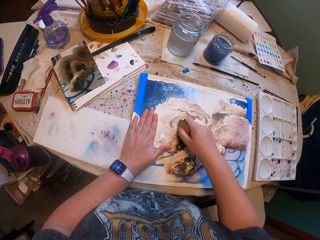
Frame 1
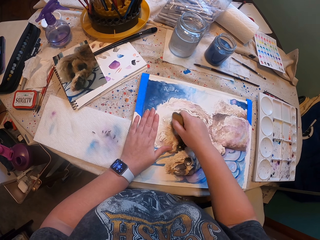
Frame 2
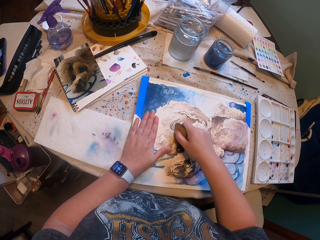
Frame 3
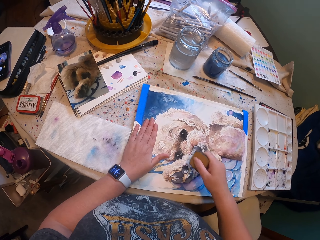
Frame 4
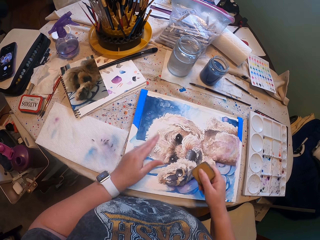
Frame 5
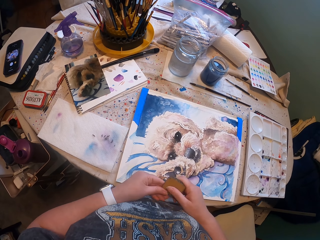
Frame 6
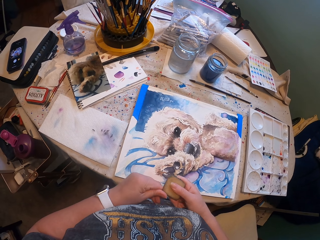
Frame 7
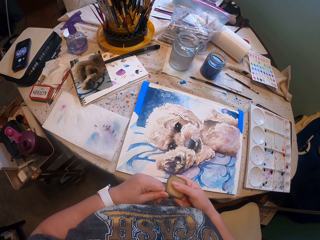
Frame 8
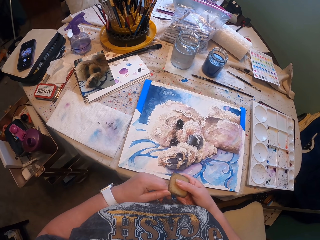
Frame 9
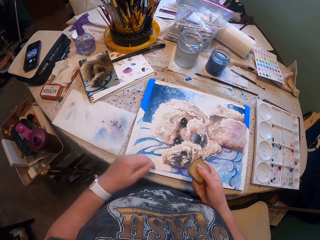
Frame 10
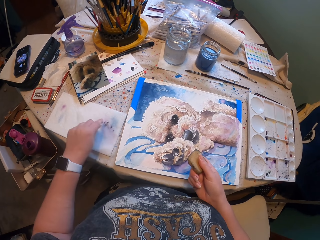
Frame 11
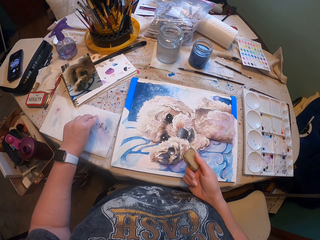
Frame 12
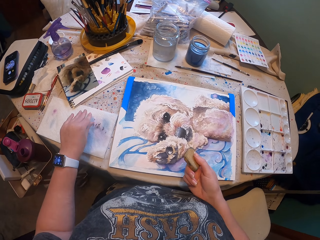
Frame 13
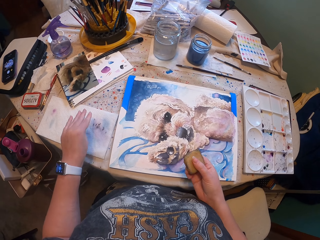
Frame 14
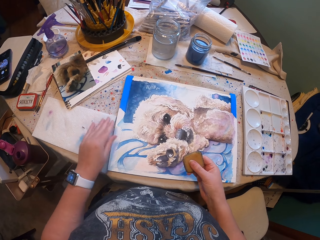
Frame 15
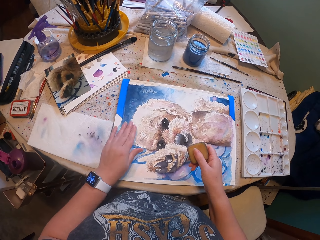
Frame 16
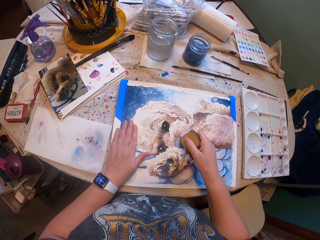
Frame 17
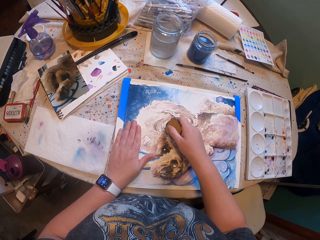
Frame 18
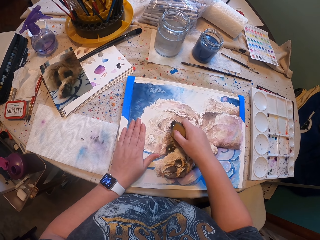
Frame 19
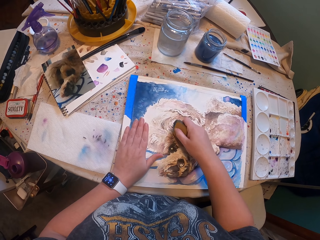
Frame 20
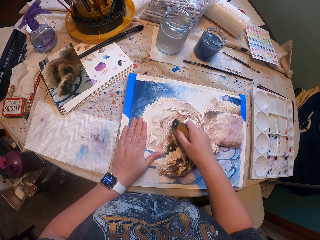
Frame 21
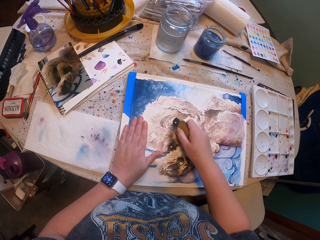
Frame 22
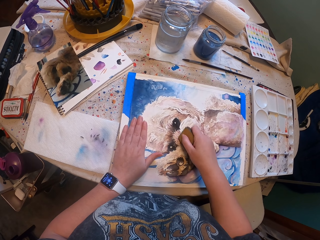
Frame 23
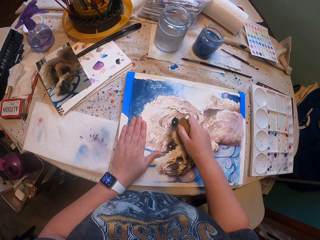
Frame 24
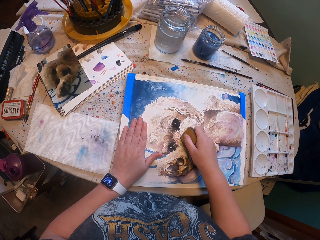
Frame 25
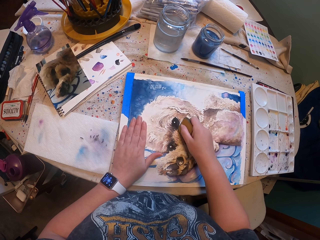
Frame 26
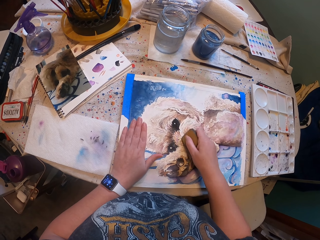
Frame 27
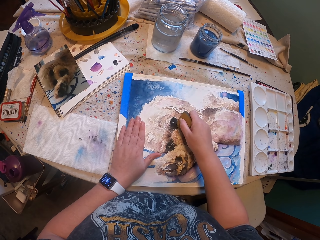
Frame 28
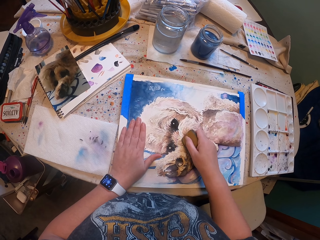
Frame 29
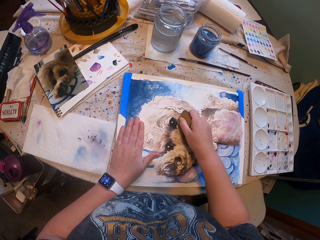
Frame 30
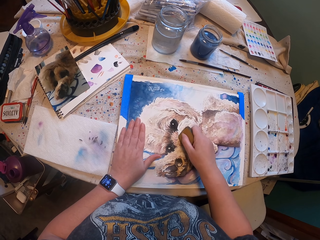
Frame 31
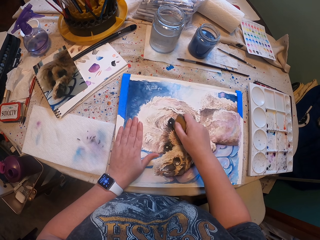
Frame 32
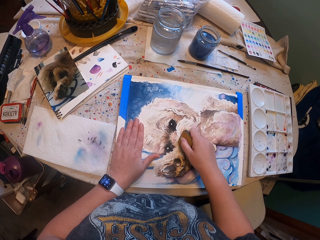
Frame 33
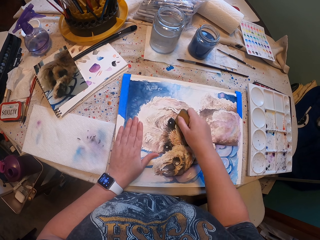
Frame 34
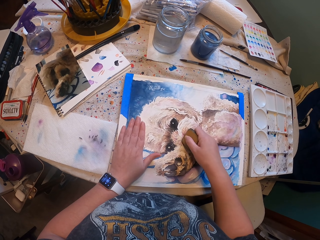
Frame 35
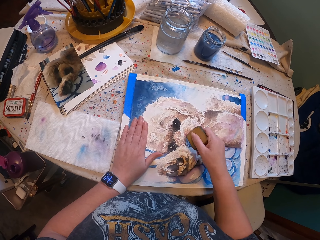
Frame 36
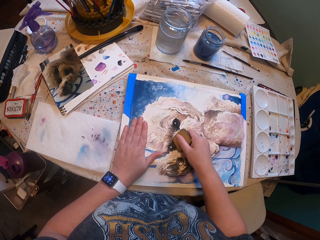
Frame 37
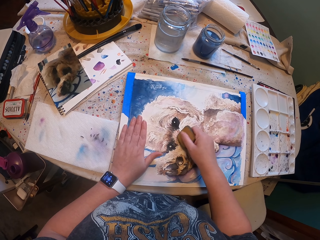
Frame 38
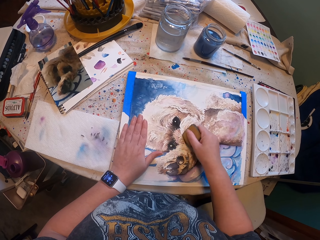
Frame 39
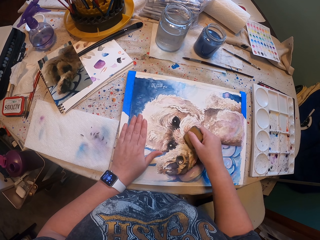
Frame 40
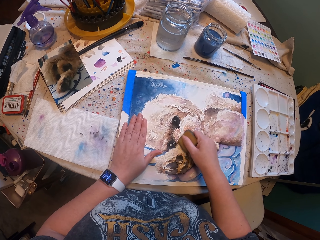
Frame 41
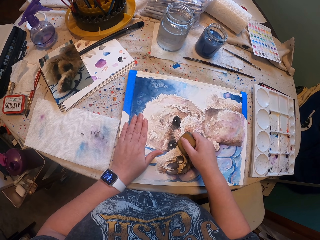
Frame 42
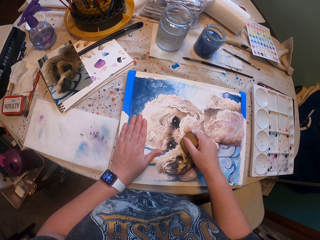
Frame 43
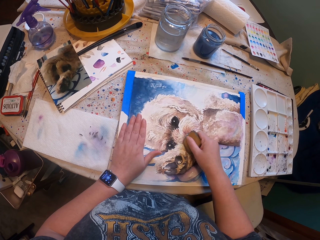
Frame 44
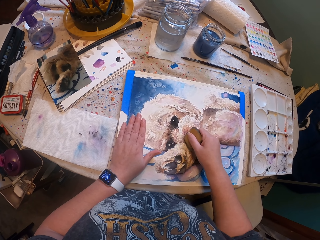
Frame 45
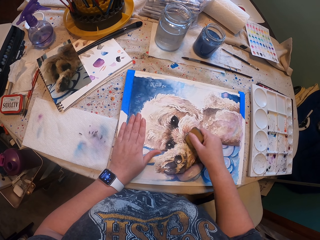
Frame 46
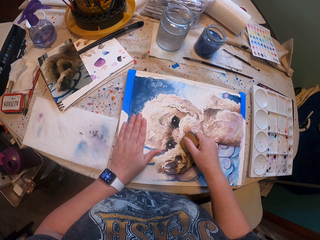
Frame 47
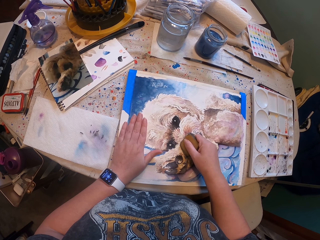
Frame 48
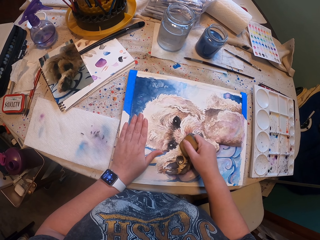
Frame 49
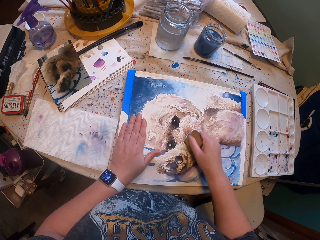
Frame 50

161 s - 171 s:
The camera wearer removes something from an object. They place something on the table. They do something with an object on the drawing.

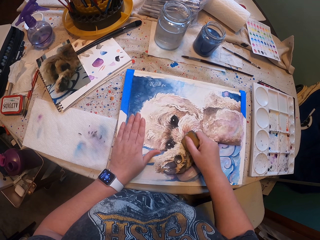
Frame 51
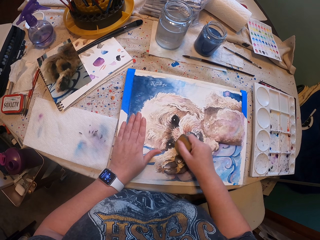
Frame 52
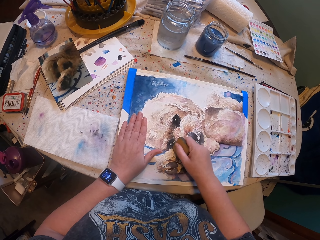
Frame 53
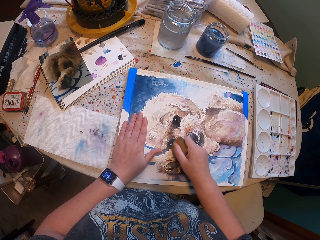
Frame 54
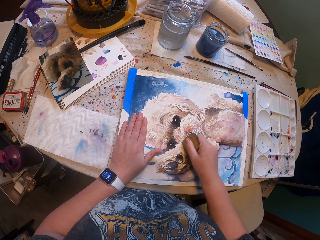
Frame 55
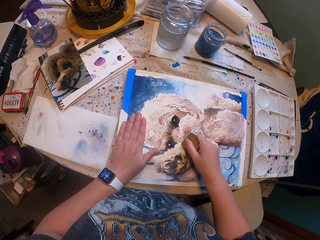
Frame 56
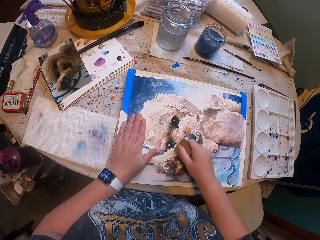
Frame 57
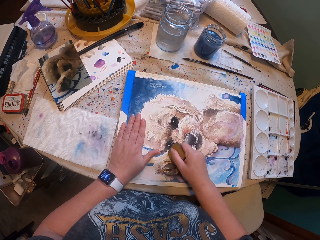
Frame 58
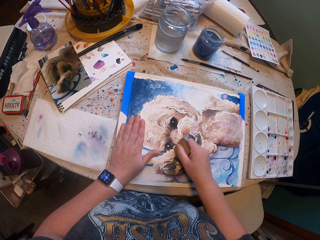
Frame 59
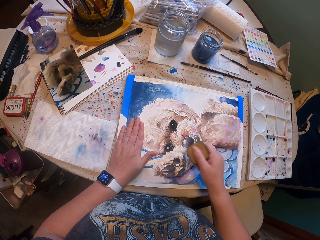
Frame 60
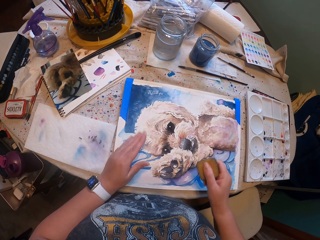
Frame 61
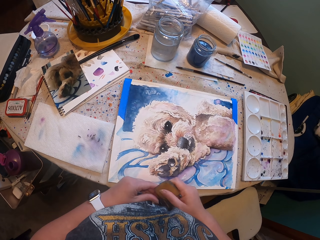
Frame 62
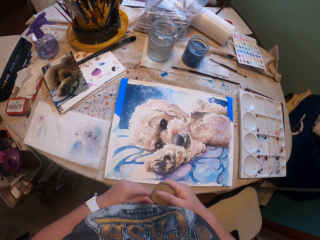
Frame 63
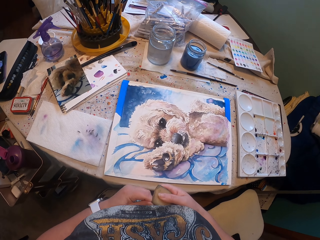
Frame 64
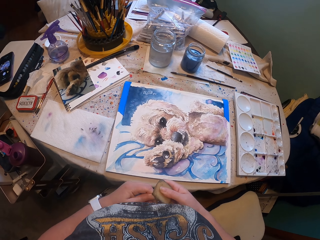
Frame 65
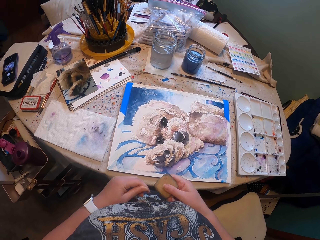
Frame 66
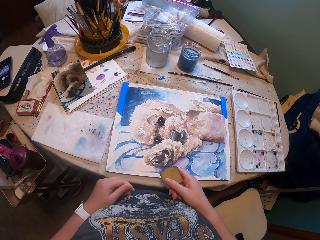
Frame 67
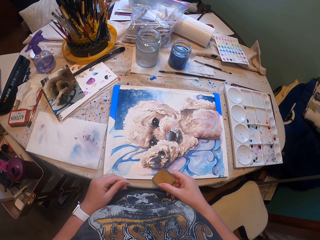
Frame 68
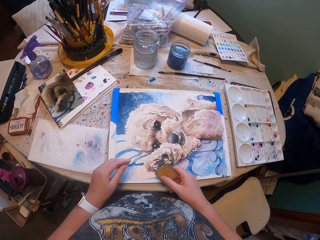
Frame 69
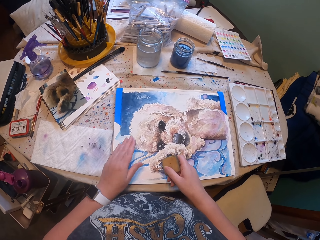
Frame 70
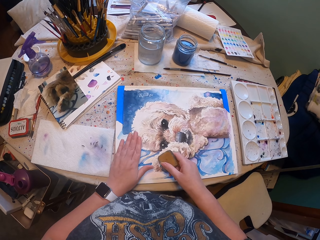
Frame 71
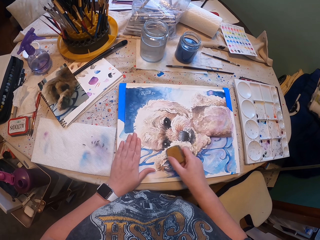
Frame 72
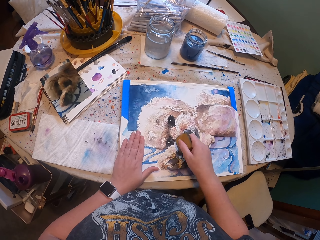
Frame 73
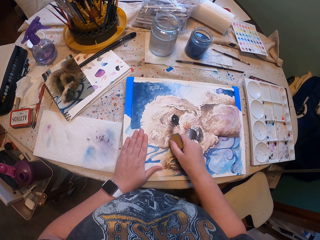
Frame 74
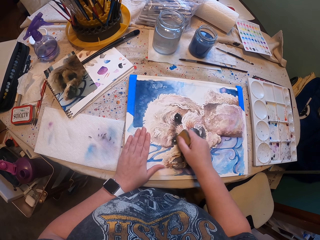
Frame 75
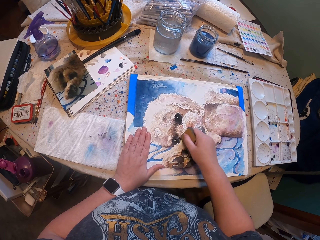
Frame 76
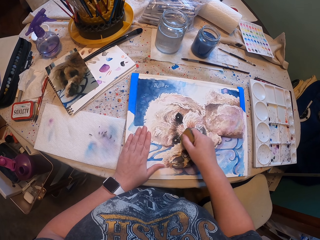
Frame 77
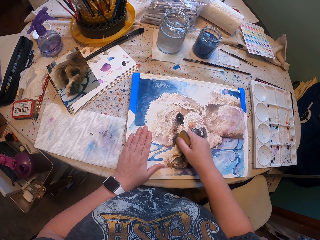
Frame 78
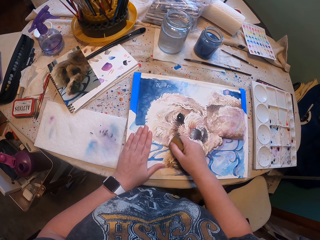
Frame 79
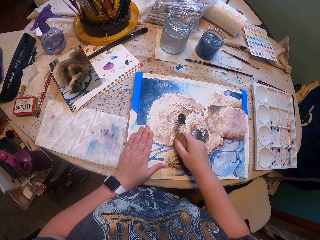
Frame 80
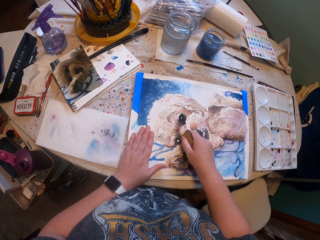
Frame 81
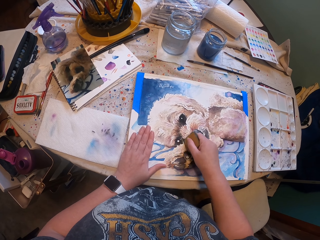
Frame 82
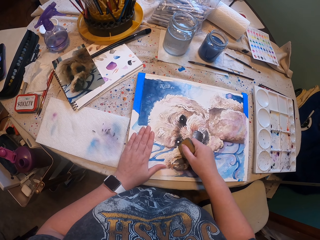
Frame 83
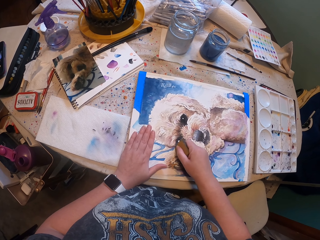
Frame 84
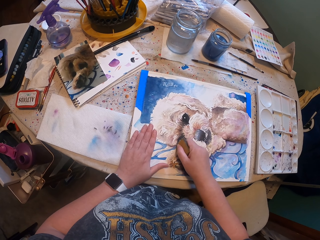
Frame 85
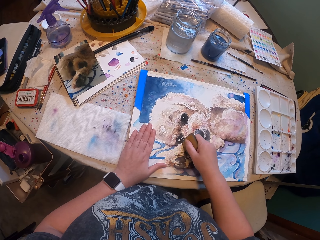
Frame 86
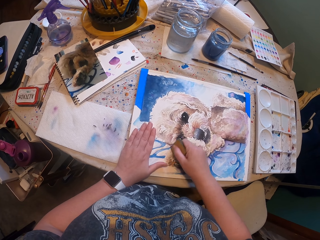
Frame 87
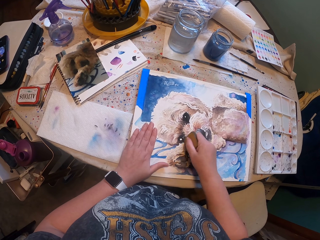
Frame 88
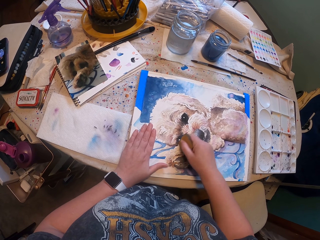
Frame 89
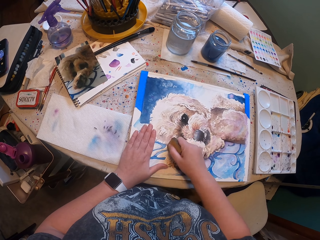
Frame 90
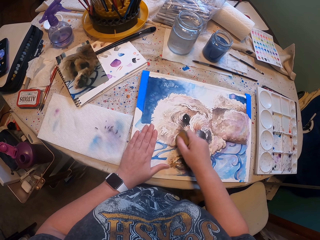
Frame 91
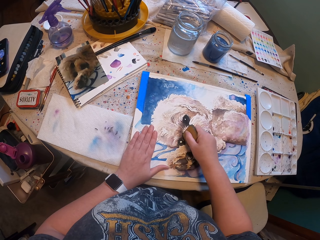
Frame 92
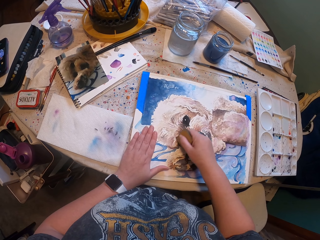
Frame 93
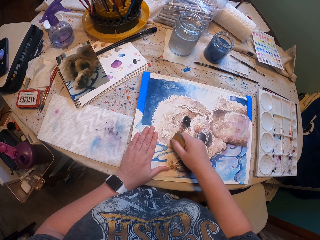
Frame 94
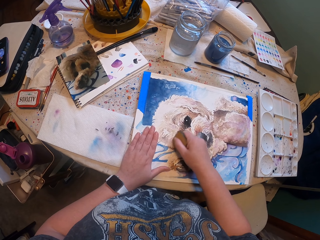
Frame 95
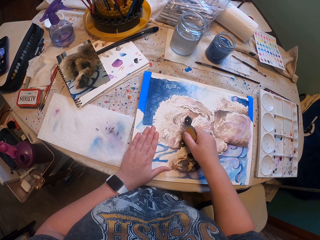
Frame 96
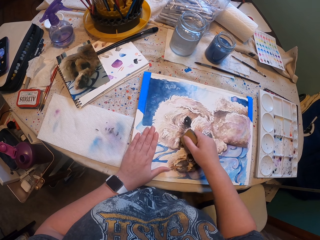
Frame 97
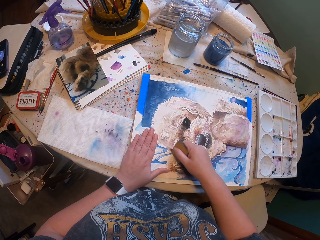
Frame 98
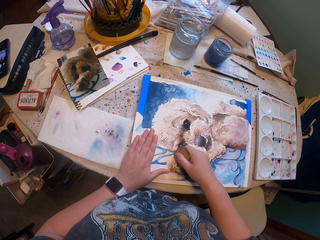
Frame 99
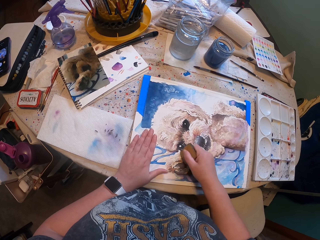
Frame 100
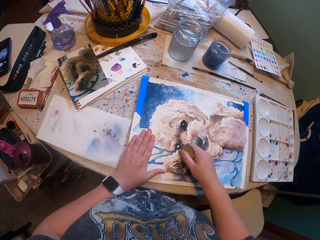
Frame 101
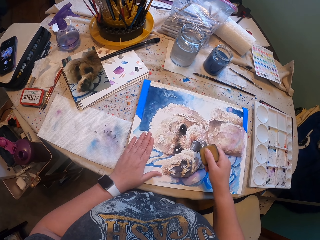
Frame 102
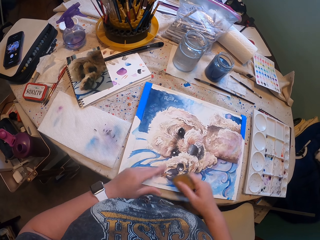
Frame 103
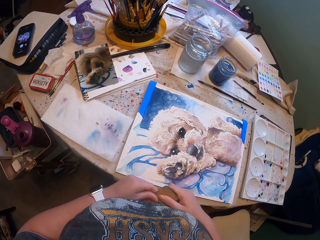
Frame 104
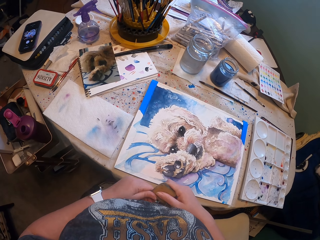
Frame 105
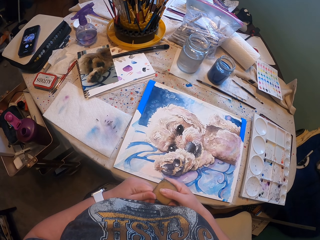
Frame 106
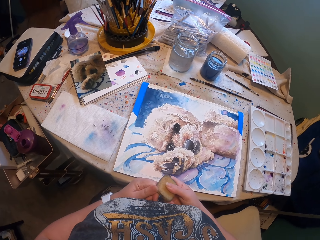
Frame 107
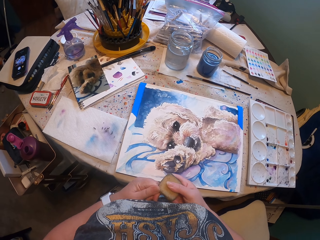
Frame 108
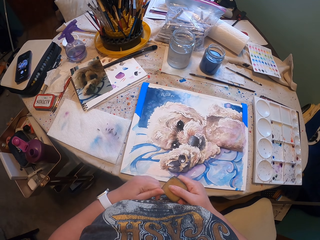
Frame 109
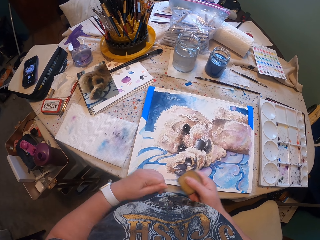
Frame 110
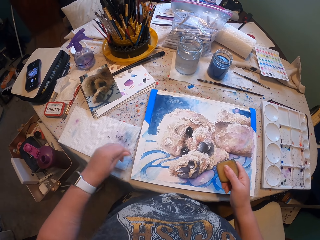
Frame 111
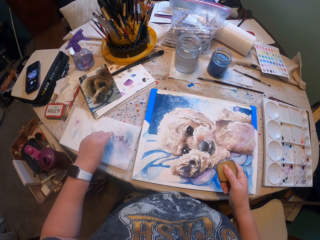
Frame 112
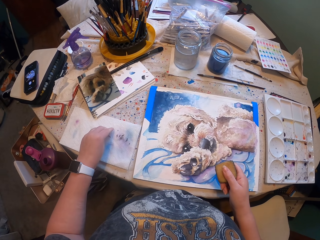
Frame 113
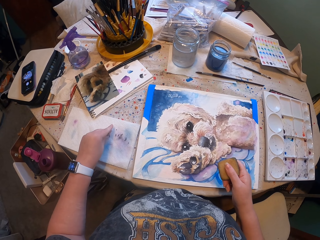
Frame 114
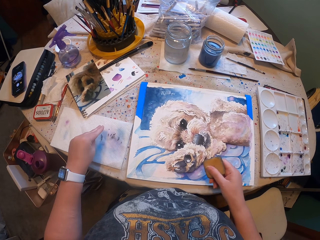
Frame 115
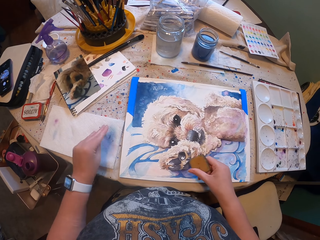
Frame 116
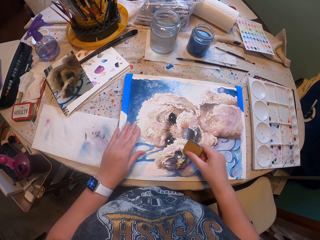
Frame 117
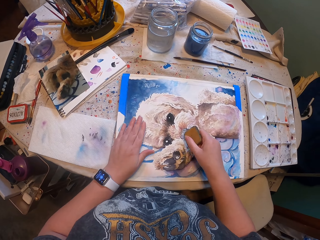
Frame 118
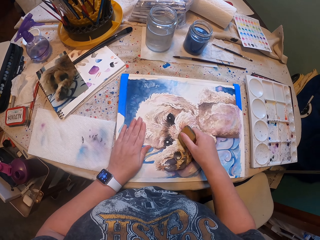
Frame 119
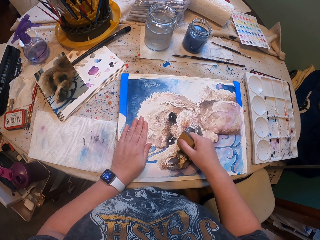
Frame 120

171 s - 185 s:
The camera wearer does something. They do something with an object on the drawing. They remove something from an object. They place something on the table.
